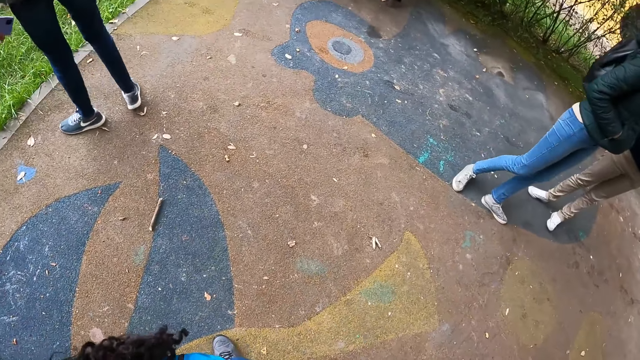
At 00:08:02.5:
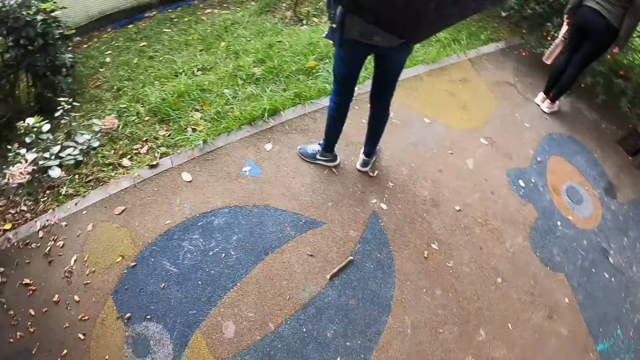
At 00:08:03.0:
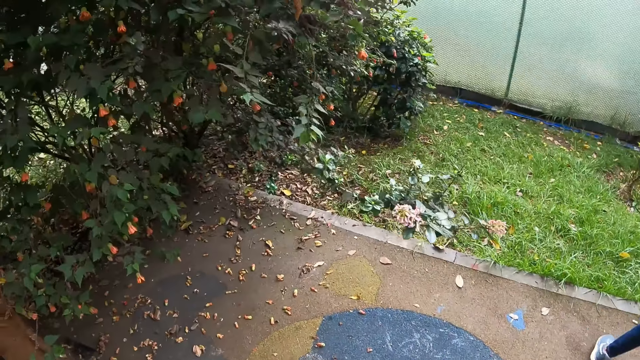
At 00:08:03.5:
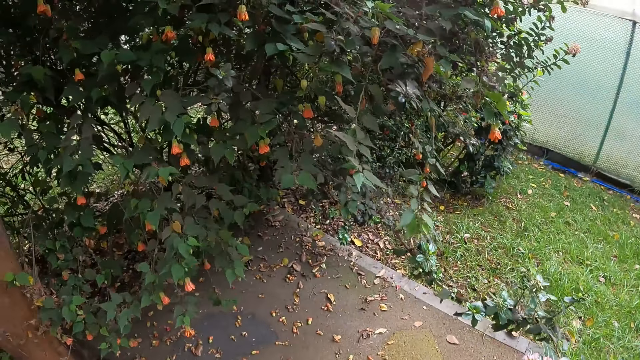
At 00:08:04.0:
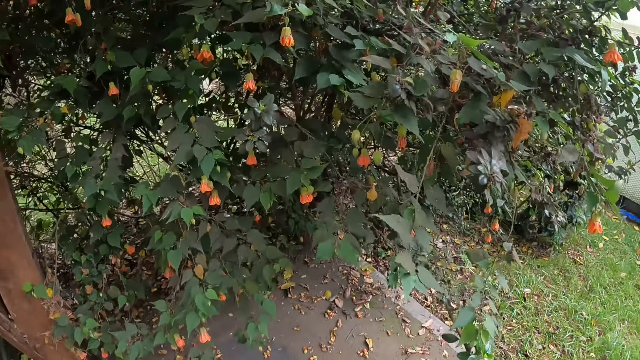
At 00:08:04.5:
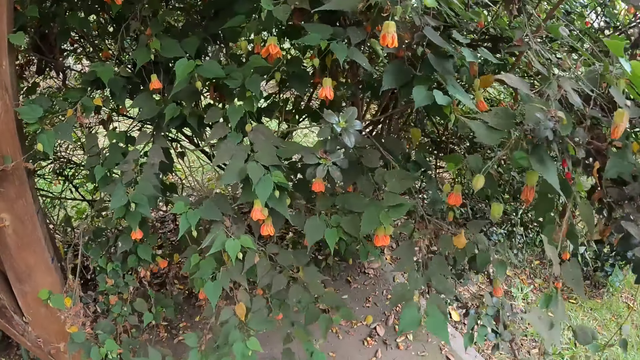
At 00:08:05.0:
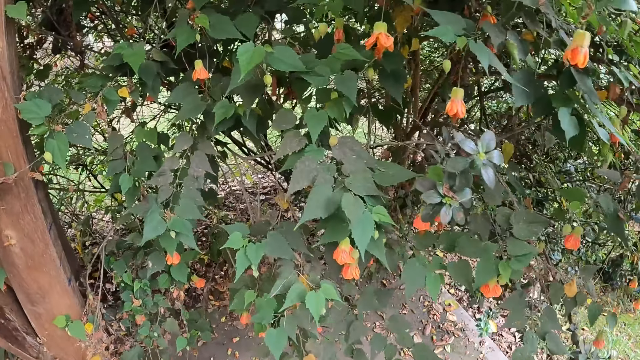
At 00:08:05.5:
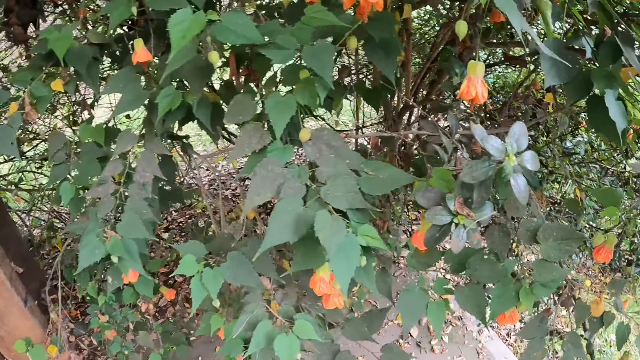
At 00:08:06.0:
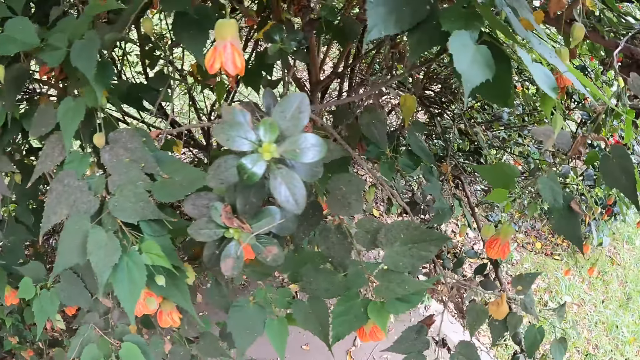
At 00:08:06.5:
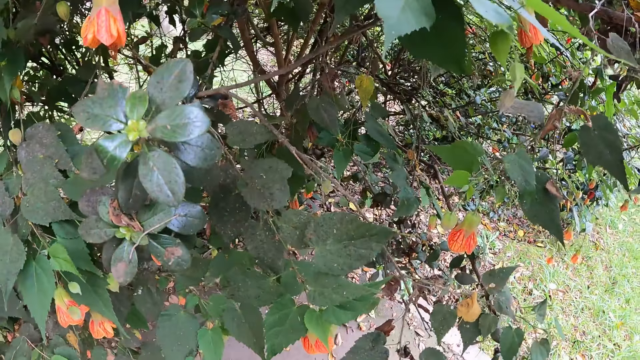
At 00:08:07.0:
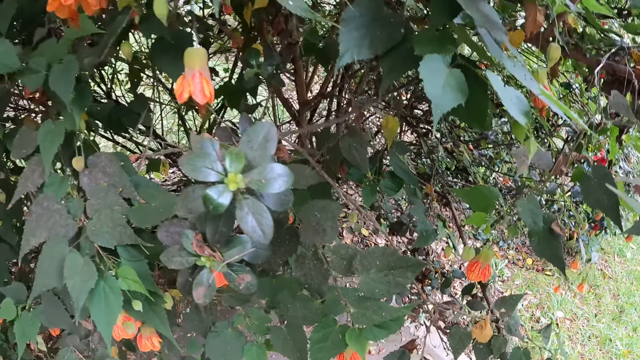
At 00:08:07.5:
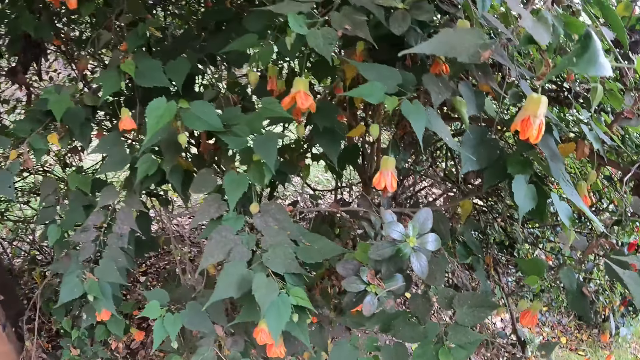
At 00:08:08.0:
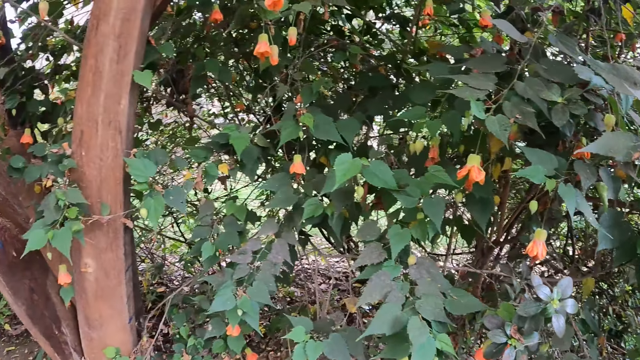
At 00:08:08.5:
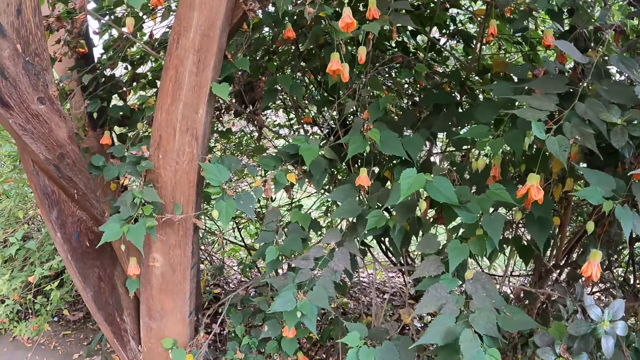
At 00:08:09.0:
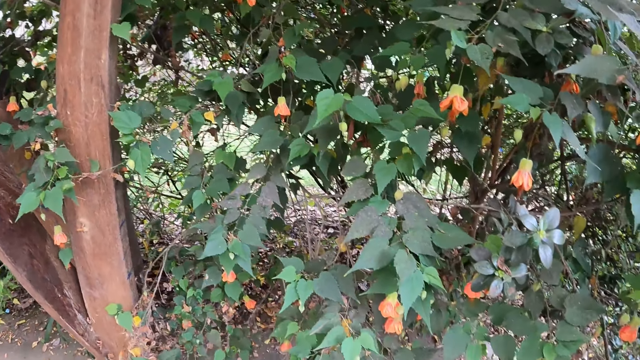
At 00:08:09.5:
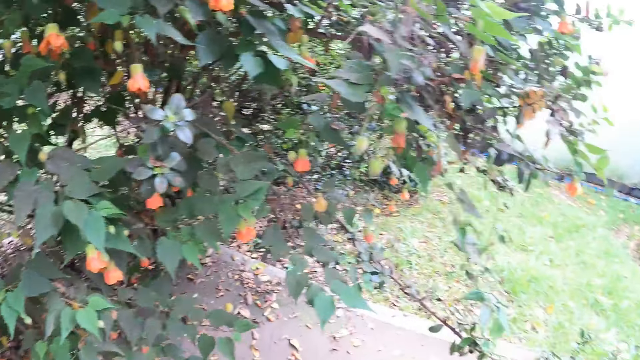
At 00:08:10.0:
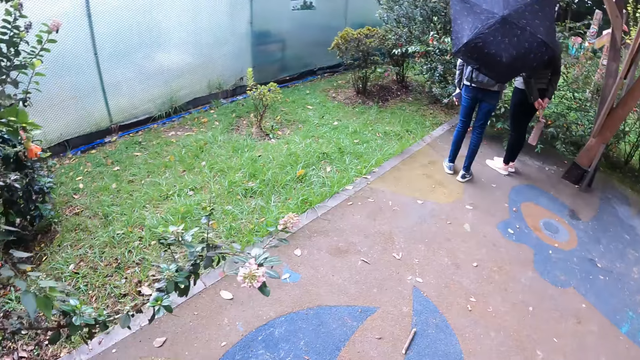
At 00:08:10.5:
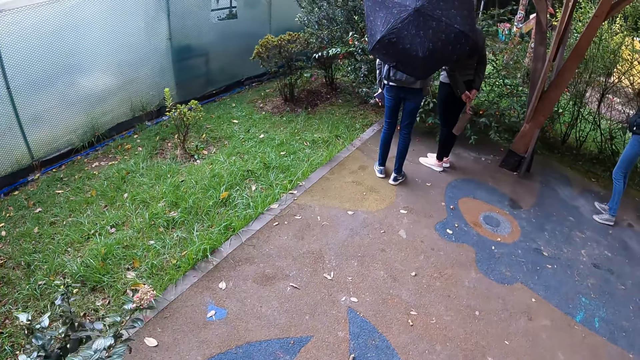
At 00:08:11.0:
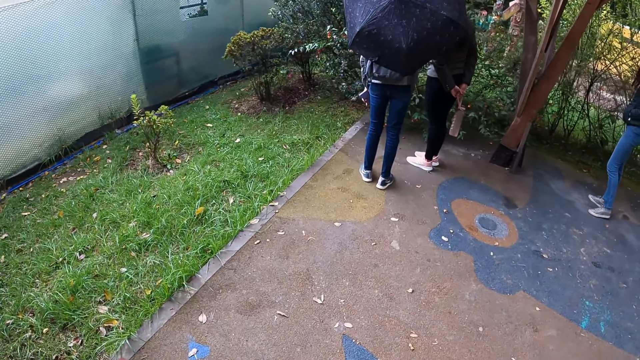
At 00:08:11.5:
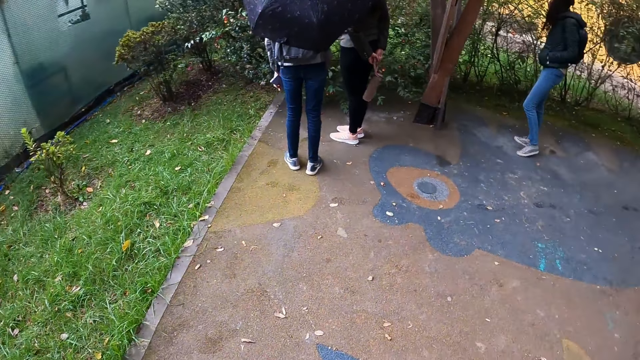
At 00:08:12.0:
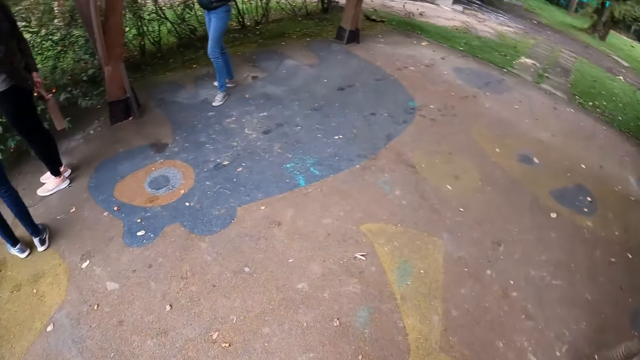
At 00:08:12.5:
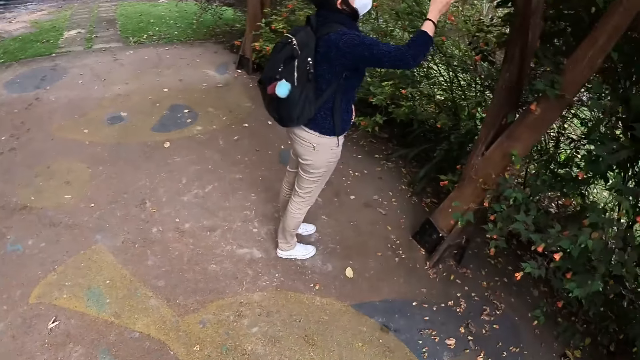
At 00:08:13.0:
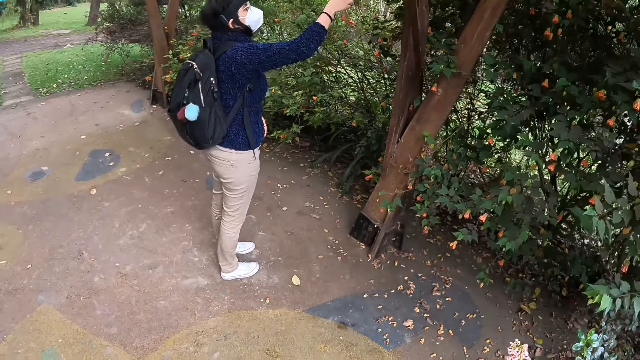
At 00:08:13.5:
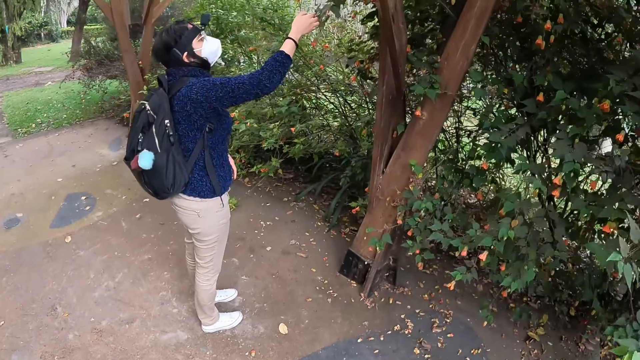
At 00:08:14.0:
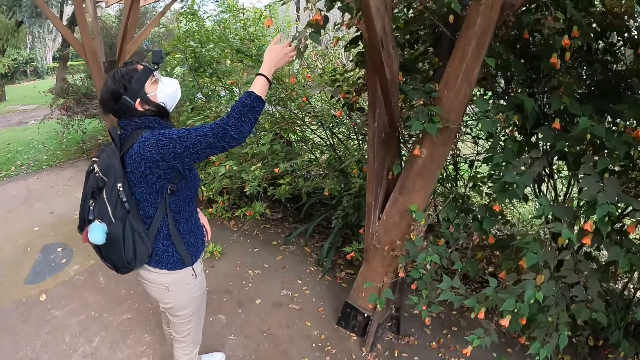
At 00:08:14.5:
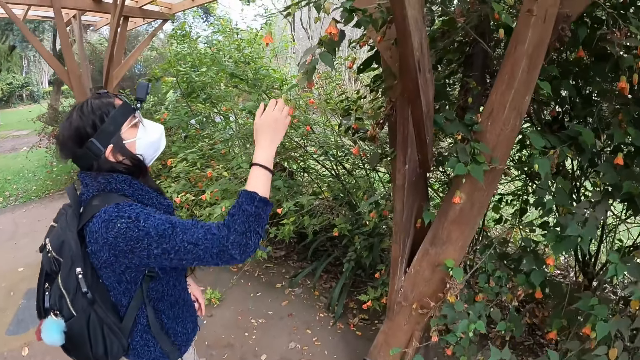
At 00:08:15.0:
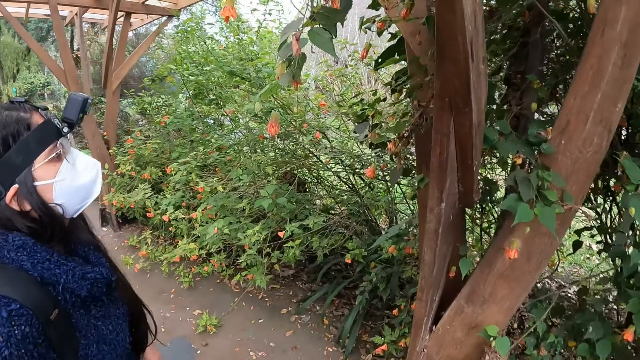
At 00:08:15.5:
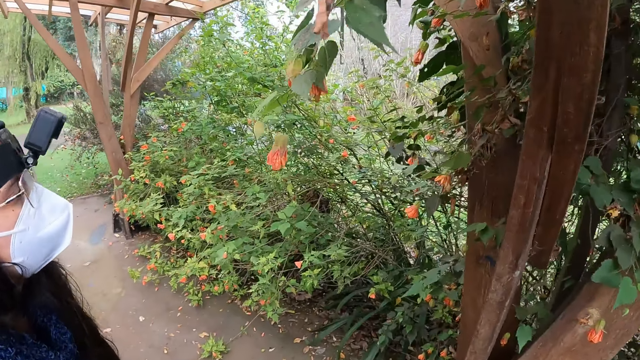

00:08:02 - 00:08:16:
The camera wearer looks around. They walk on the pavement. They stare at the plant. They turn around. They turn around again. The woman touches a flower on a tree with her right hand. The camera wearer walks on the pavement.

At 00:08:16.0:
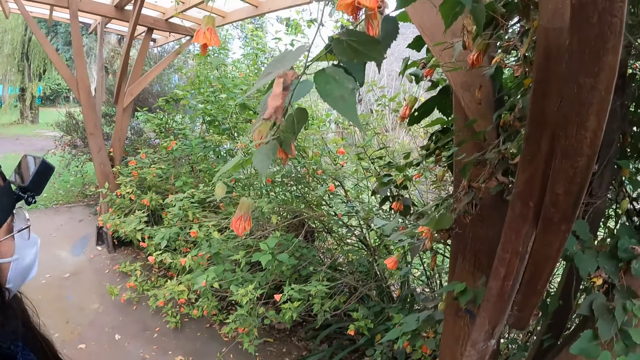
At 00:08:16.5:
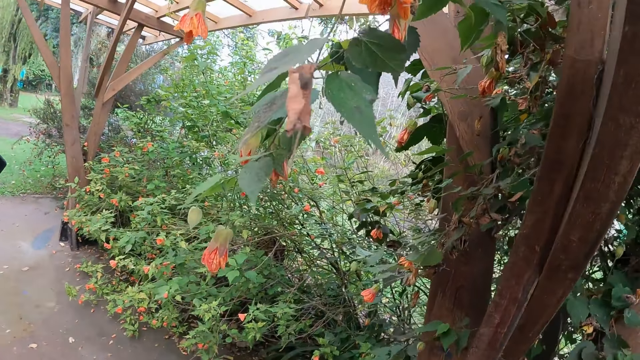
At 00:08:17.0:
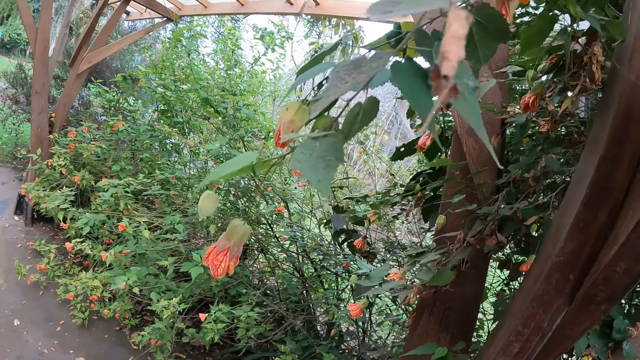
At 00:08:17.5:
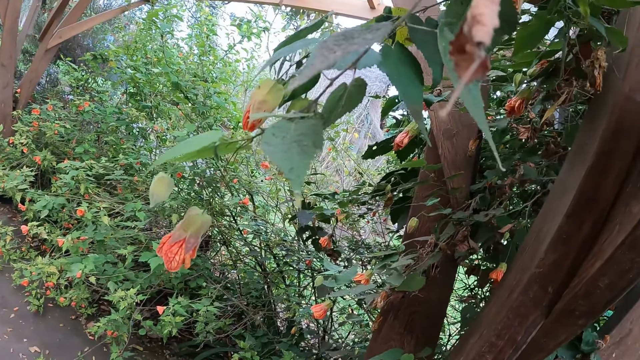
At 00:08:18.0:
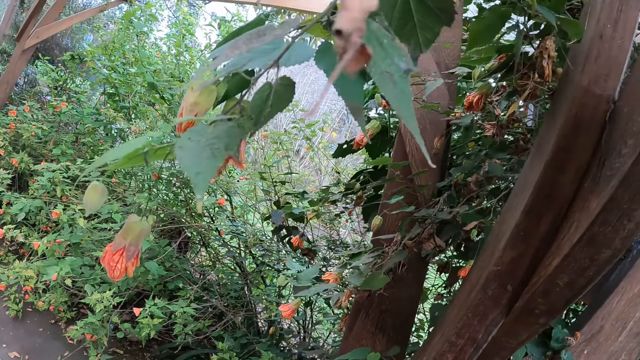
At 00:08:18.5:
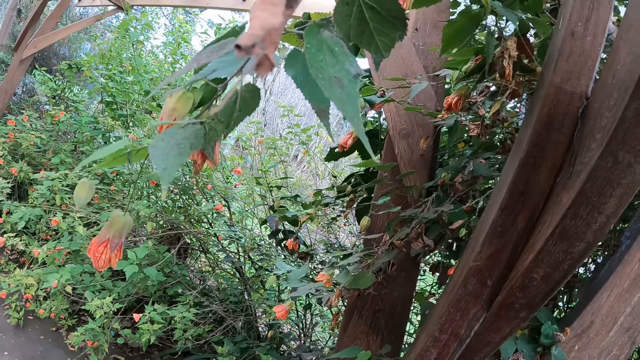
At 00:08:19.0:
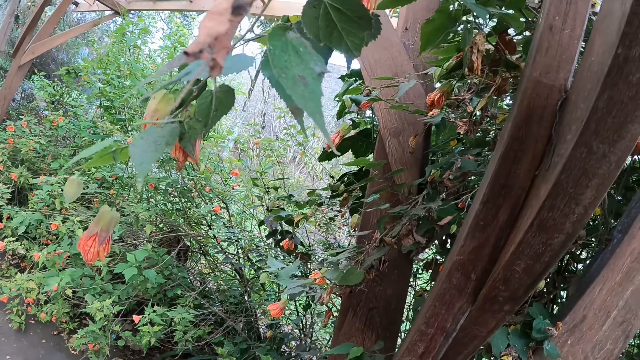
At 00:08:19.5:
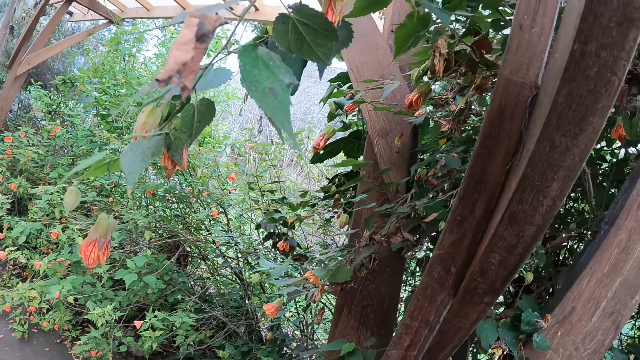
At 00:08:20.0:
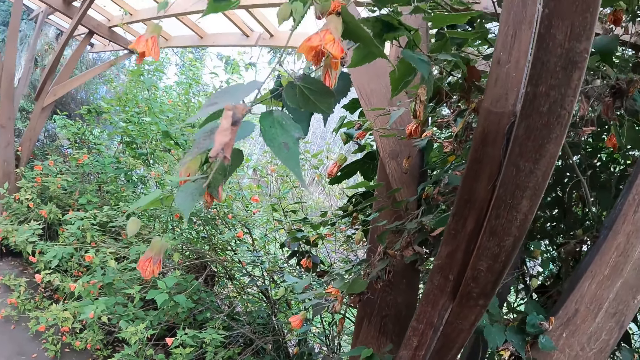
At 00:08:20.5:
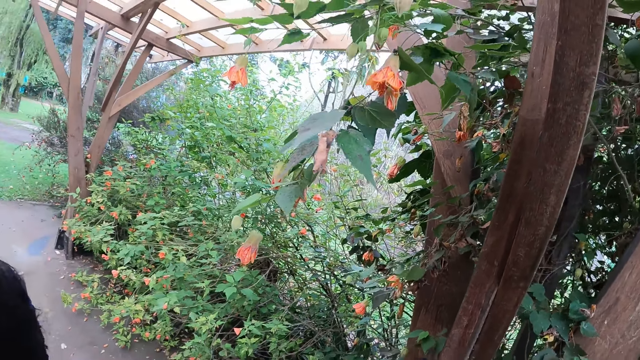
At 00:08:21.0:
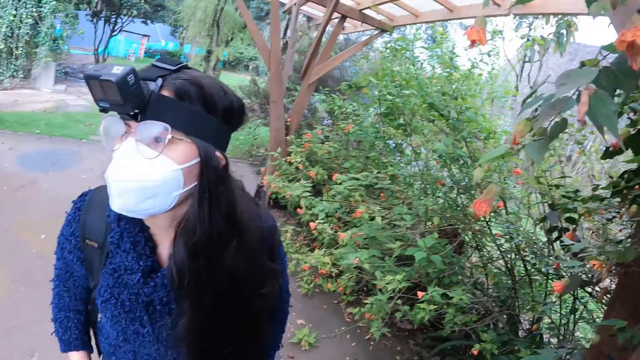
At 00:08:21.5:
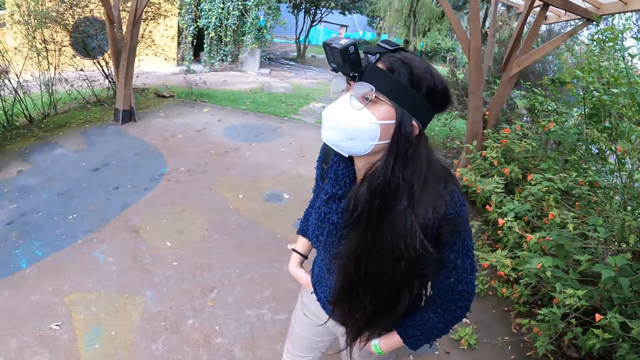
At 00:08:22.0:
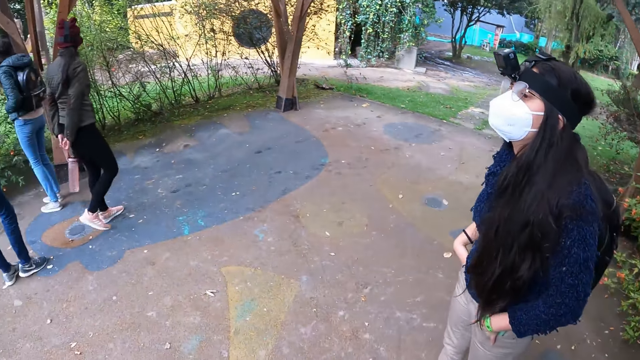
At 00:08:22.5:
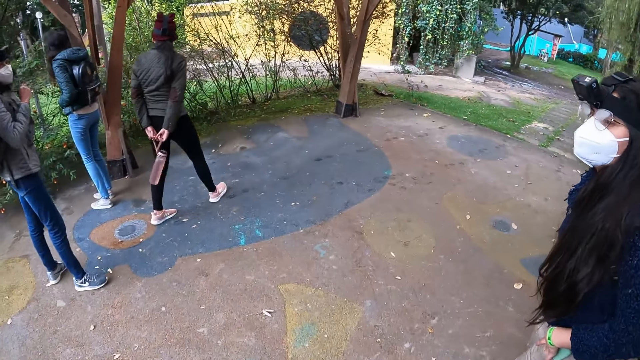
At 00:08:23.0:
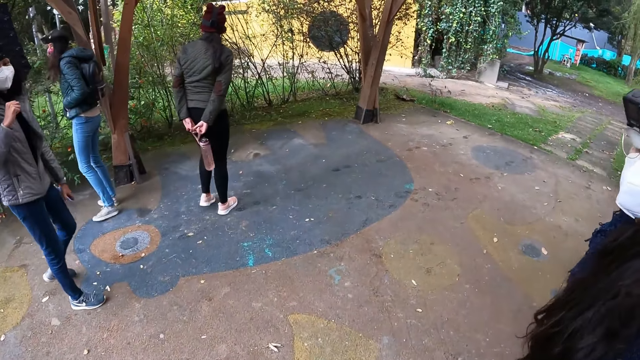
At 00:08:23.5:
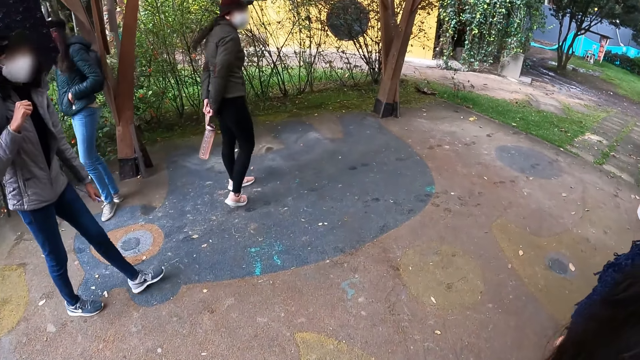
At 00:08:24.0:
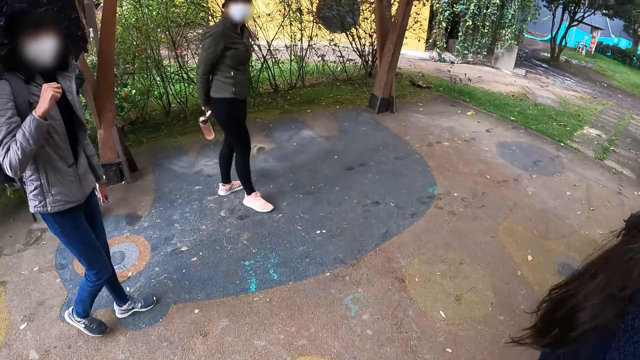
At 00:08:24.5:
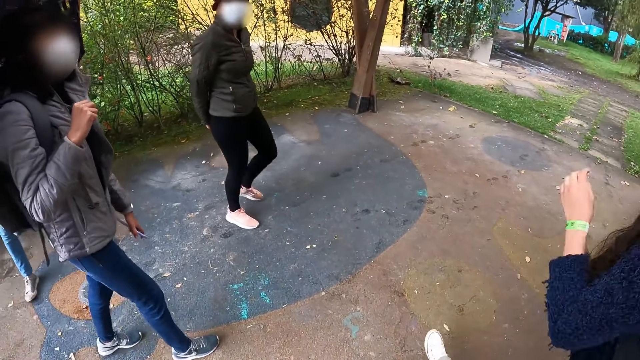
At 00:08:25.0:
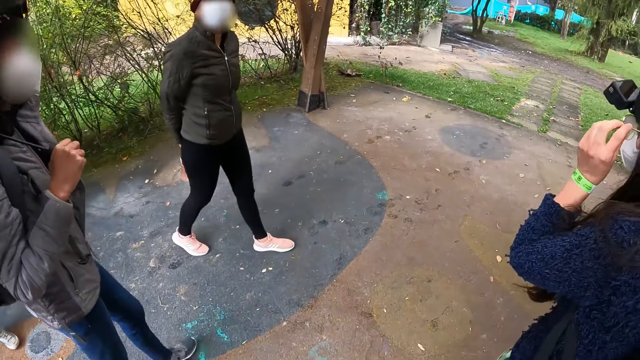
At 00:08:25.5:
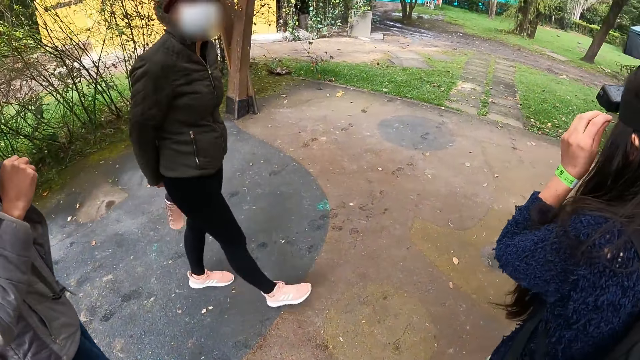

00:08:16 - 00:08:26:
The camera wearer stares at the plant. They look around. They walk on the pavement.
